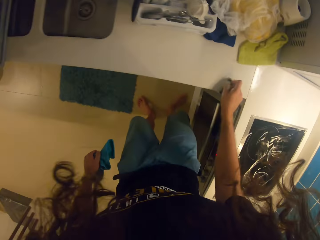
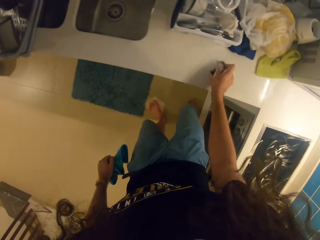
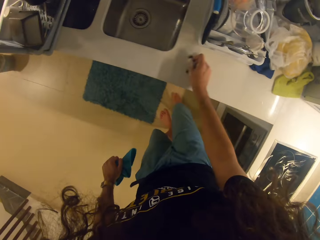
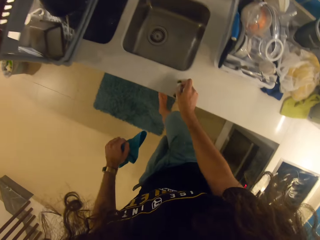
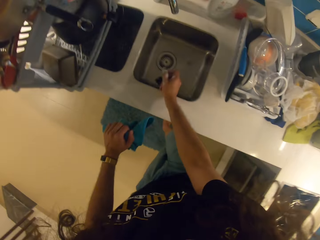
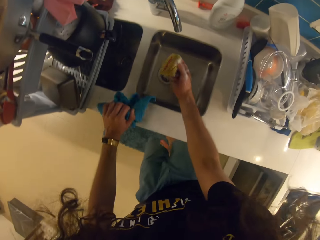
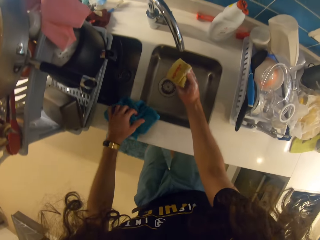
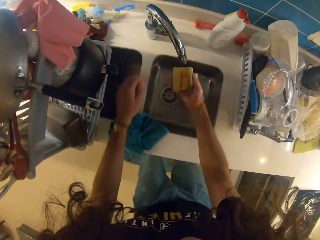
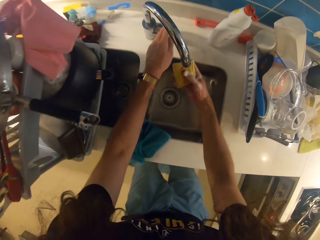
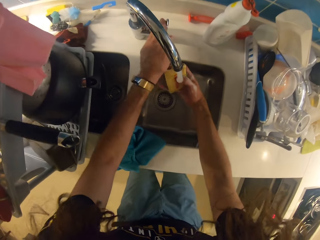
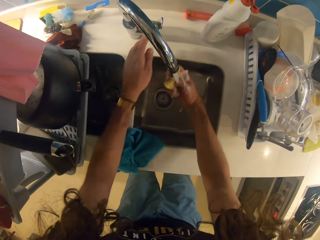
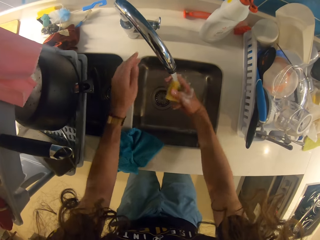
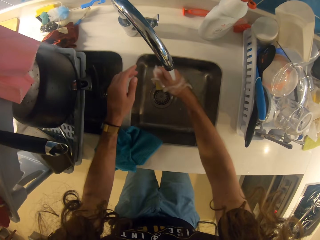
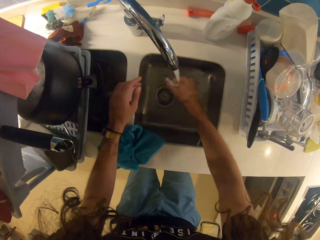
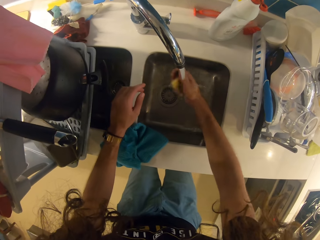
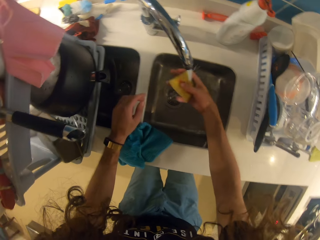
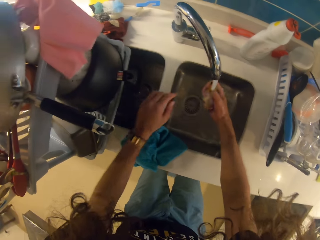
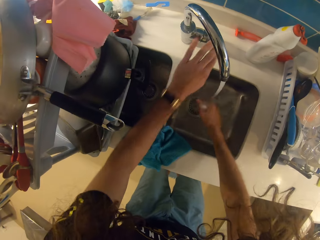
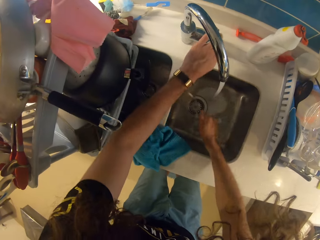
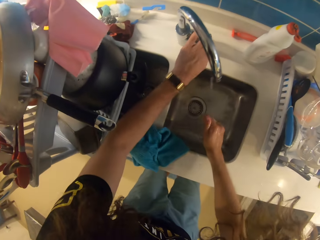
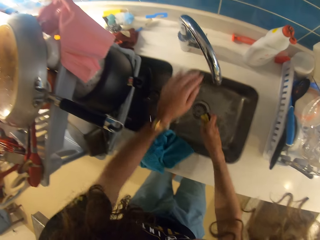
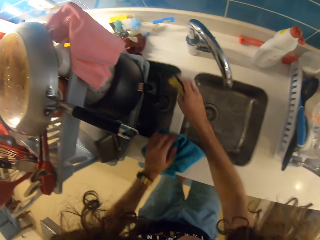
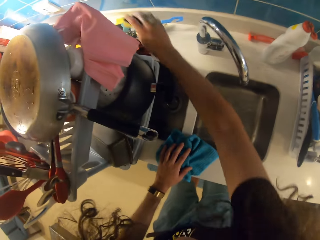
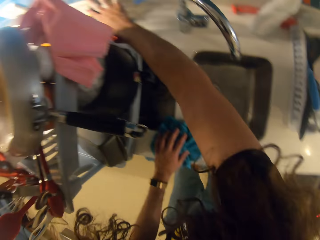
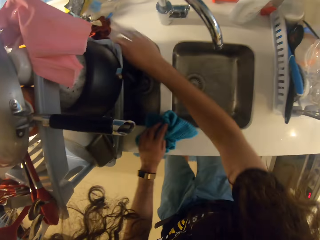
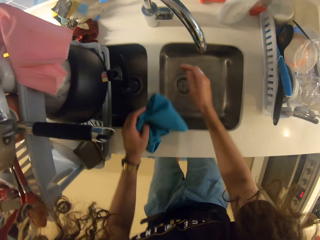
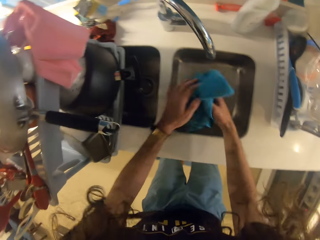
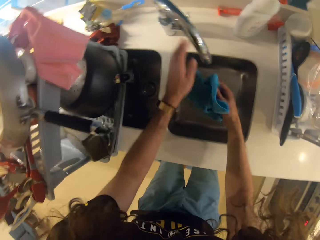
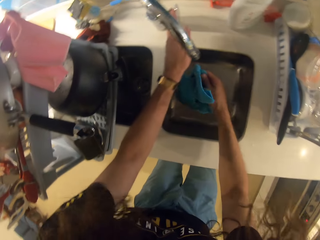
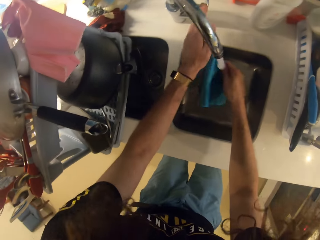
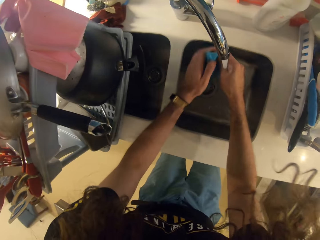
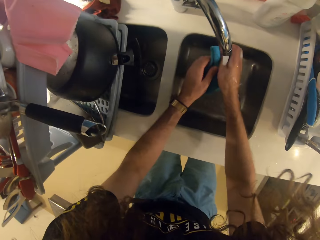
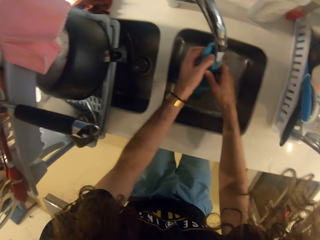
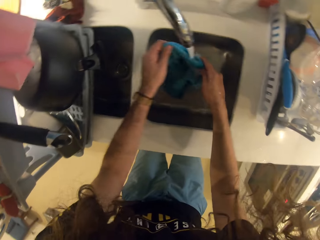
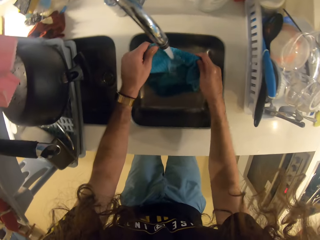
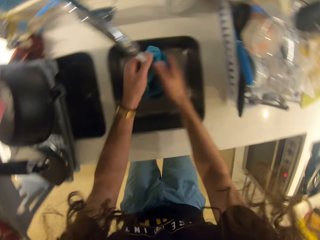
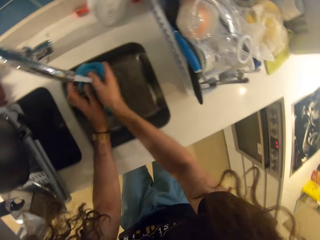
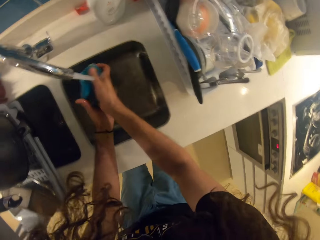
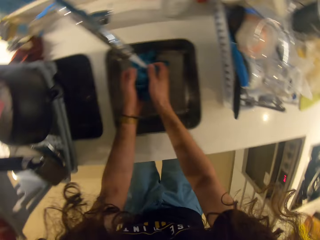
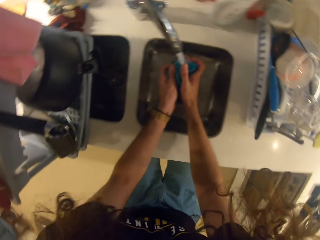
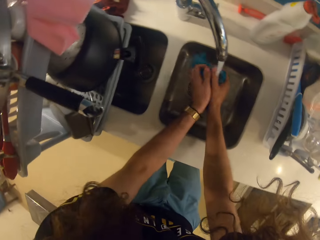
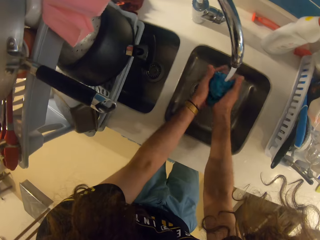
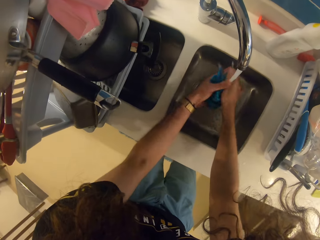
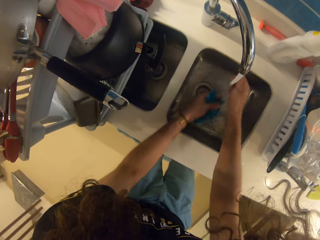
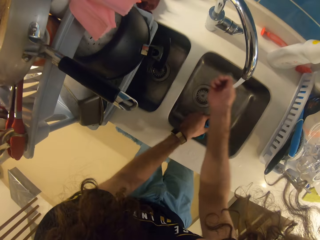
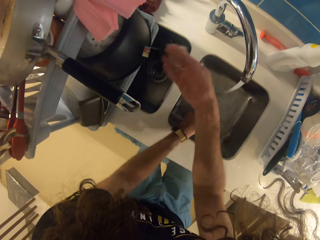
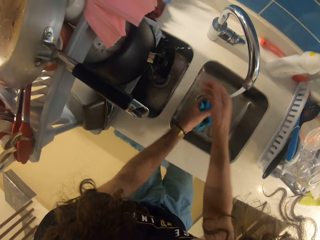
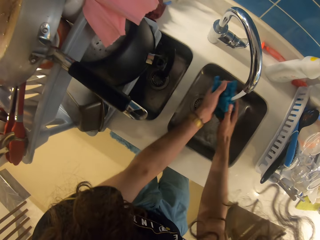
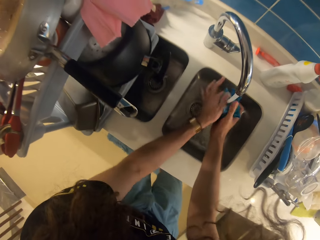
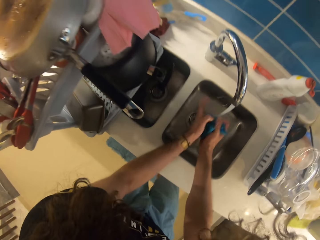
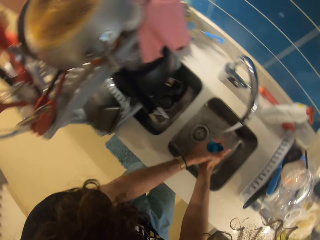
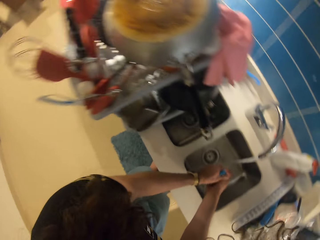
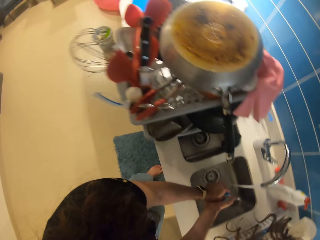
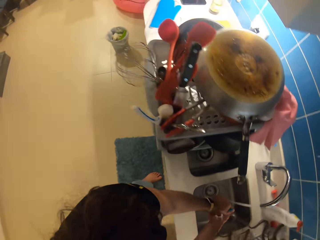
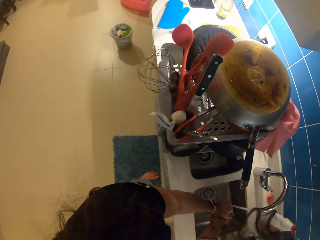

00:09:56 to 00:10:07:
The camera wearer rinses the washing rug or dish washing sponge and washes other rugs. She opens the tap with her left hand. She closes the tap with her left hand and puts aside the dish washing sponge. She opens the tap with her left hand and washes the blue kitchen towel.

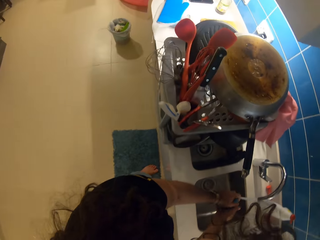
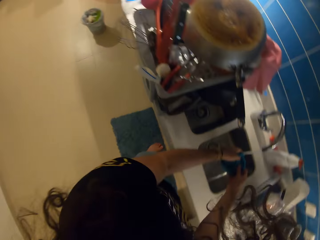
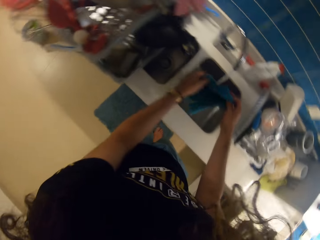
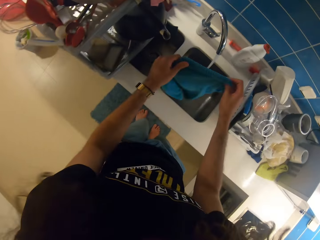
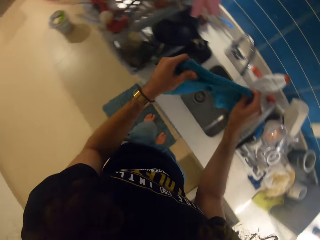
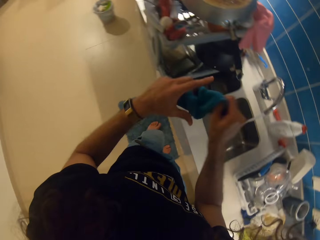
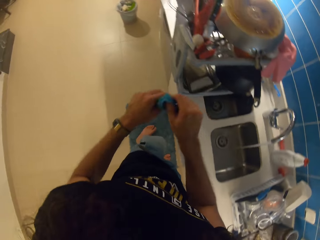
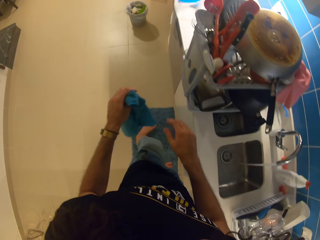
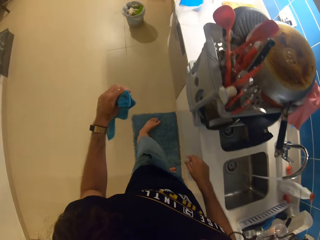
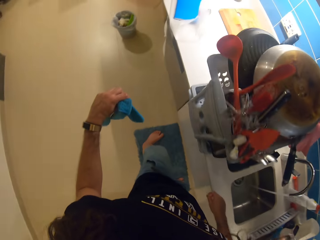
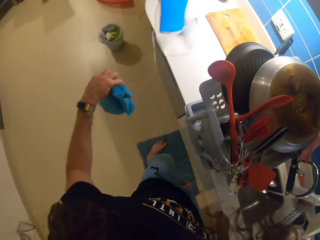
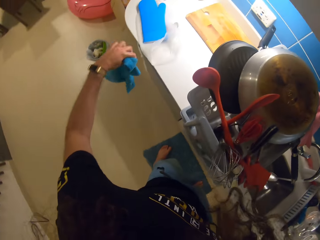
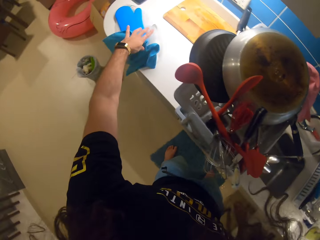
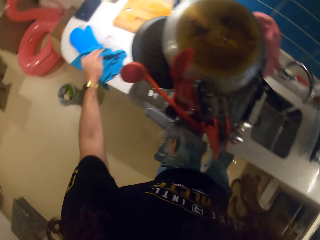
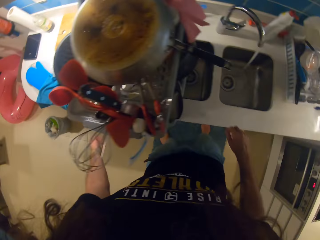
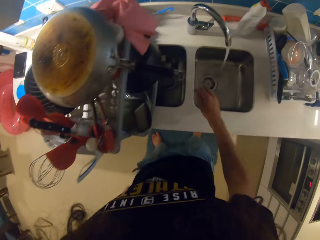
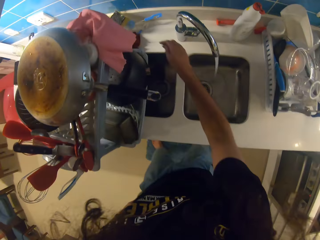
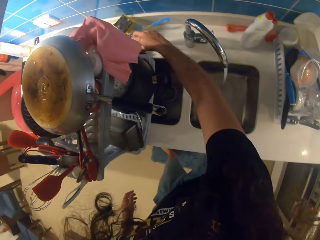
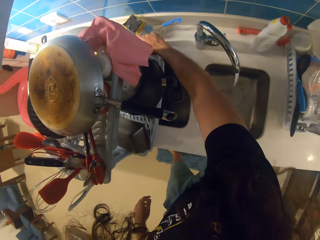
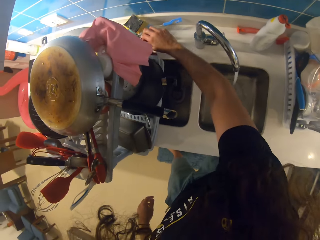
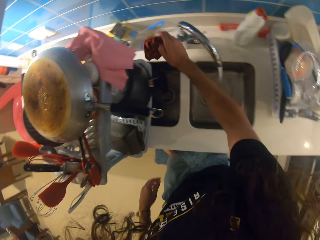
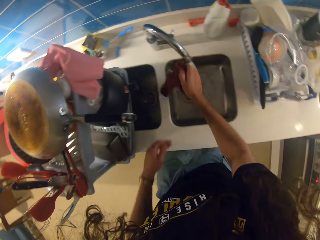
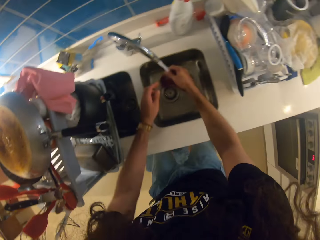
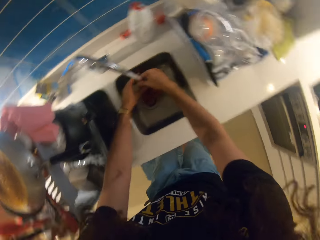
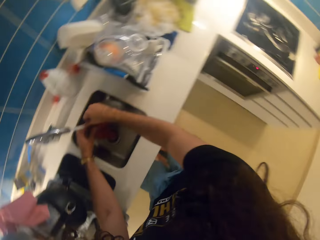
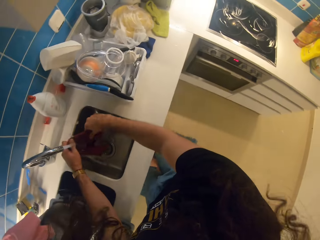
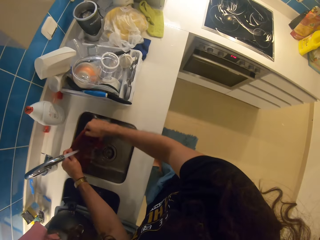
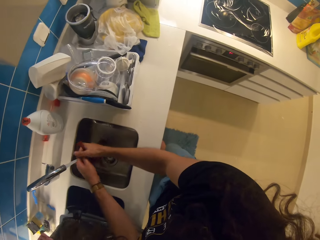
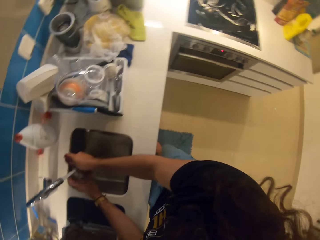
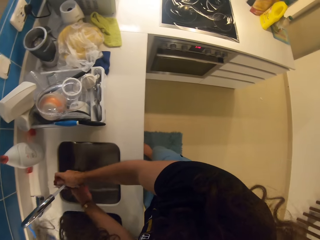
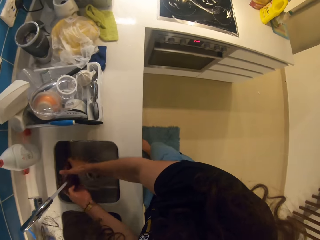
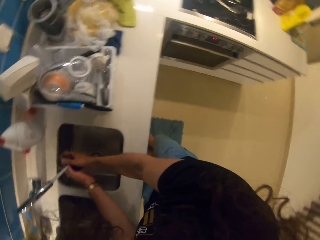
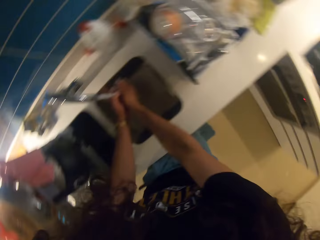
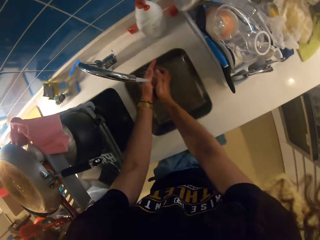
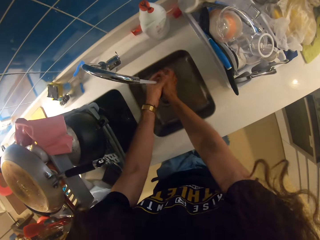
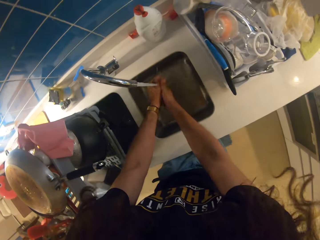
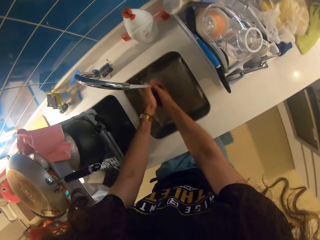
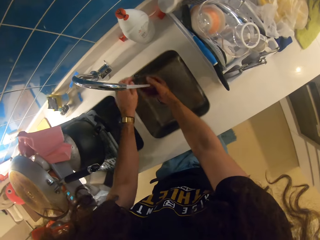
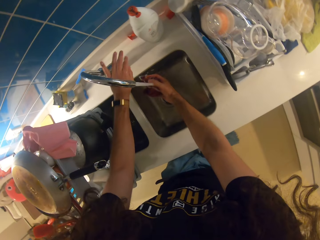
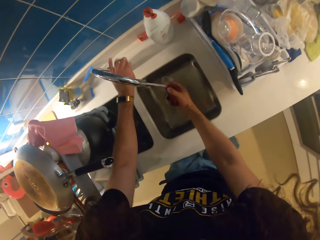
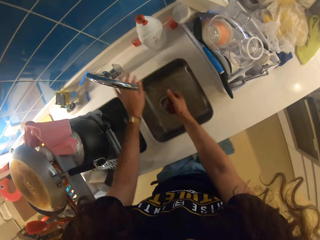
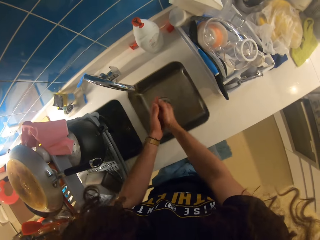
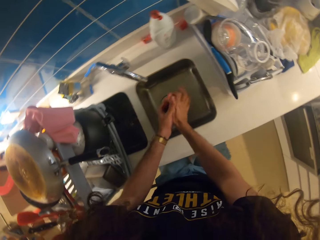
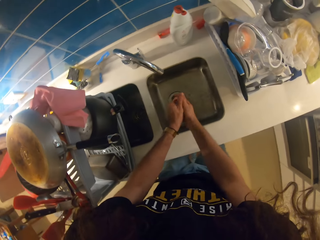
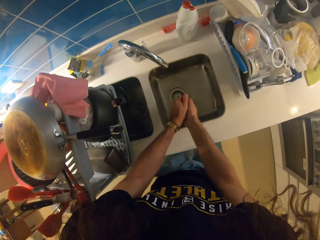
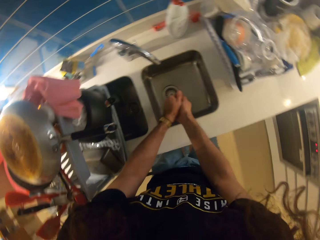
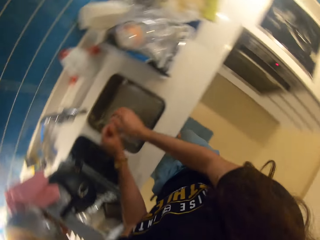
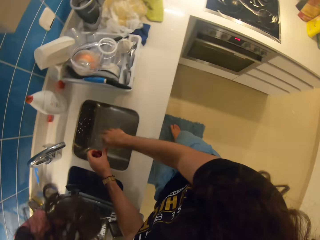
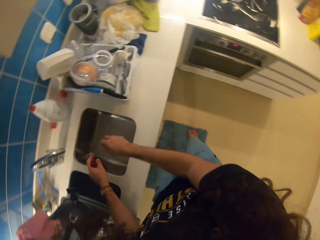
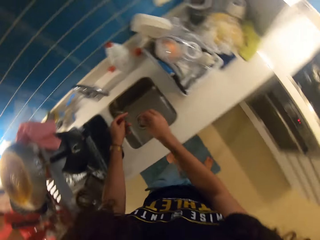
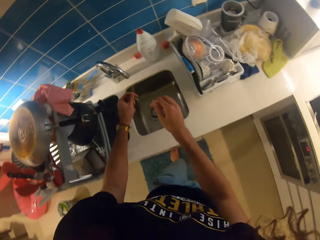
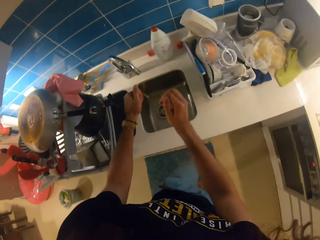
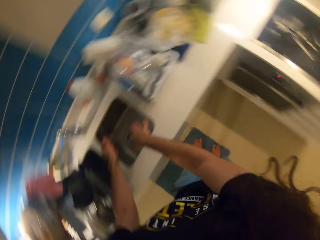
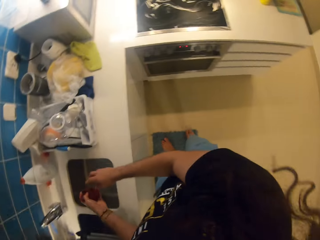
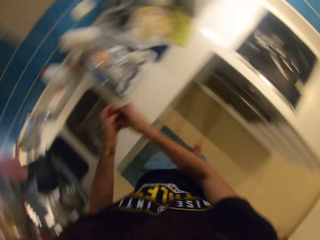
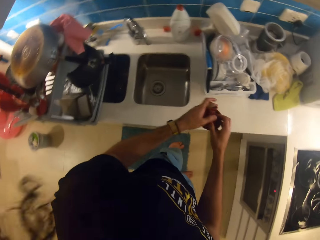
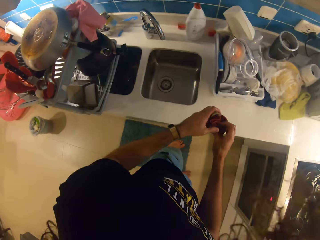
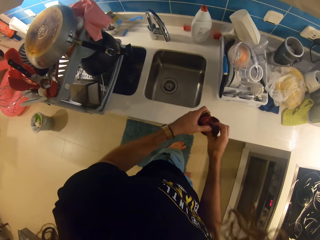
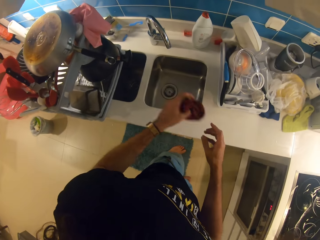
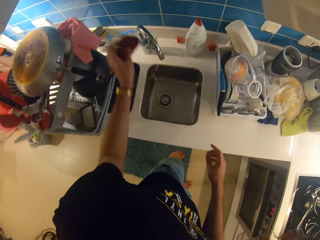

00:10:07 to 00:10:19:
The camera wearer puts the kitchen towel on the counter. She picks up another kitchen towel with her right hand. She washes the kitchen towel in the sink. She closes the tap with her left hand.
